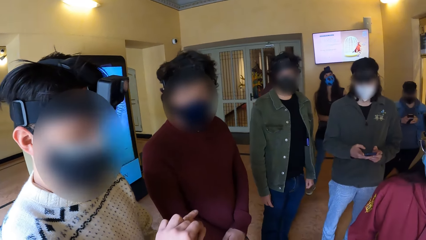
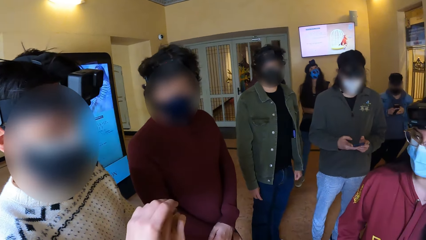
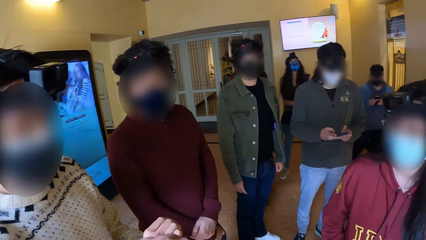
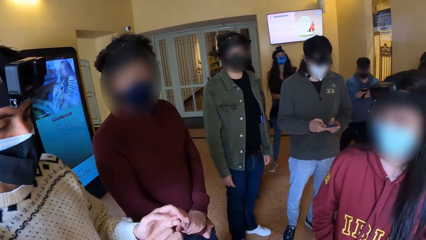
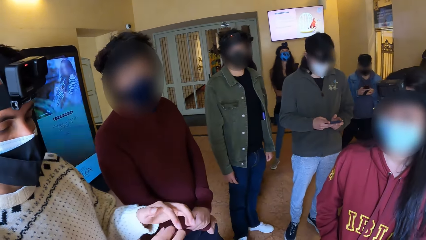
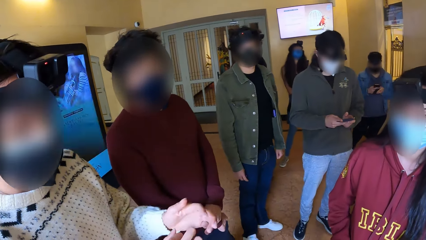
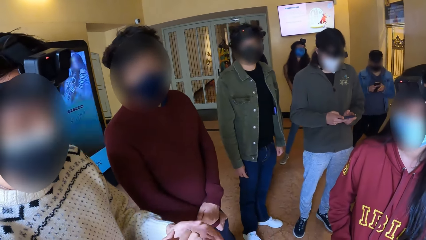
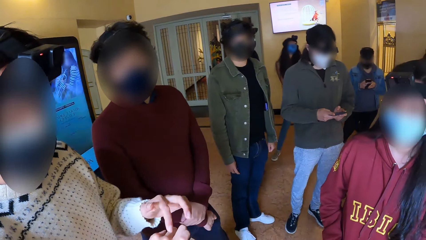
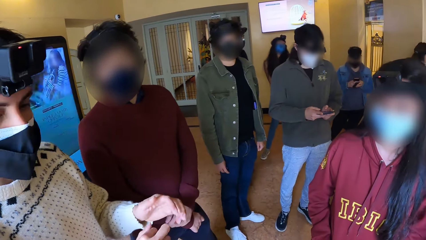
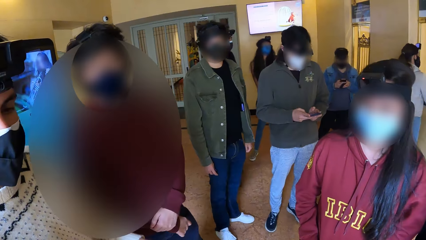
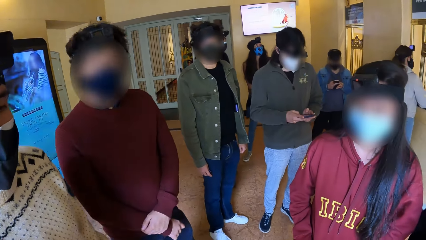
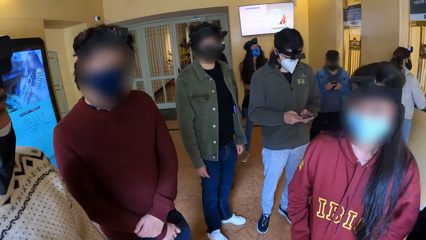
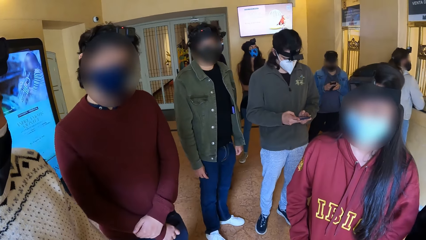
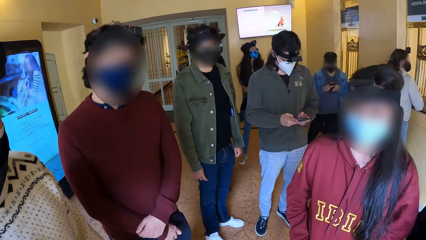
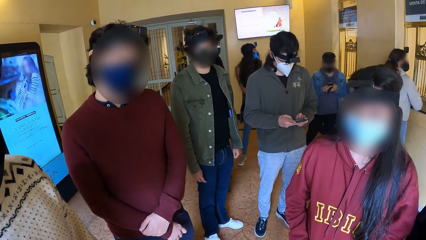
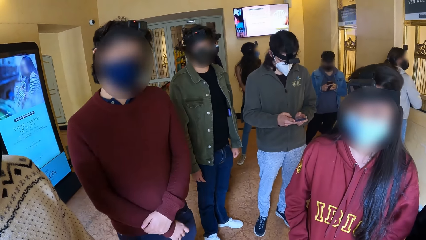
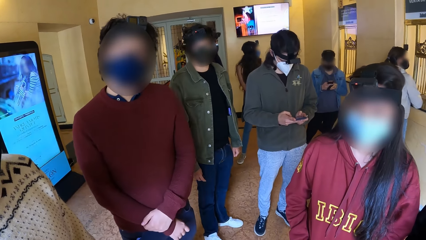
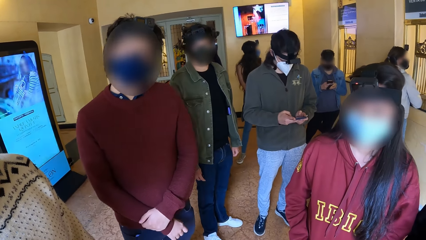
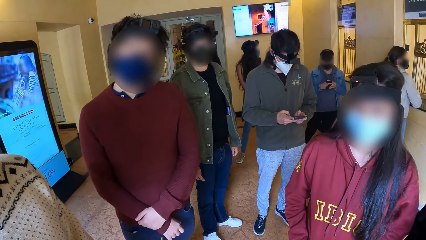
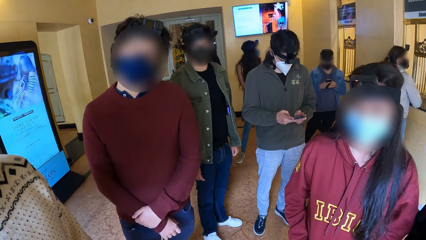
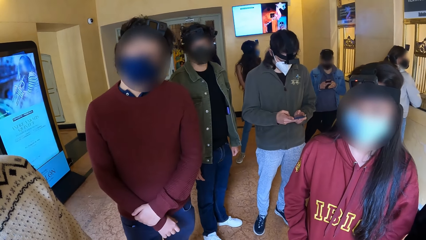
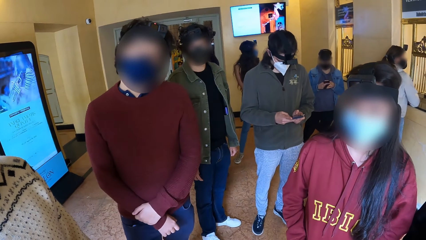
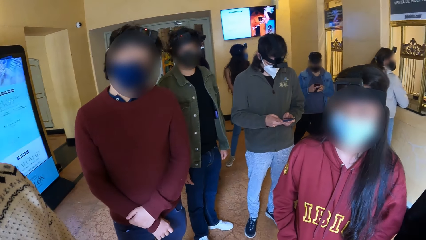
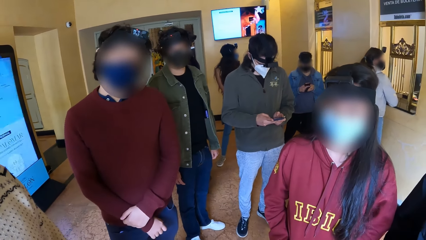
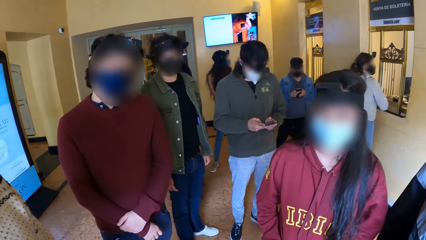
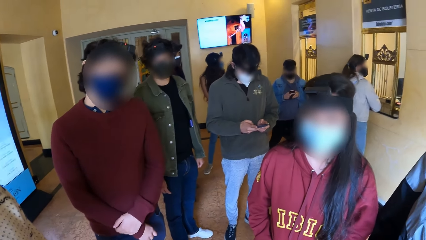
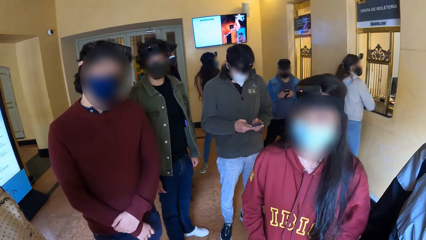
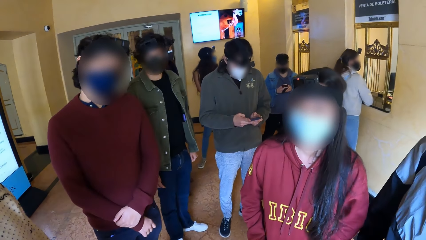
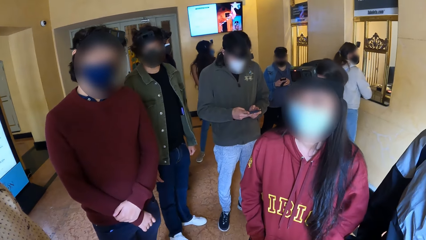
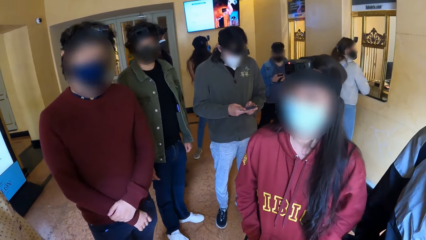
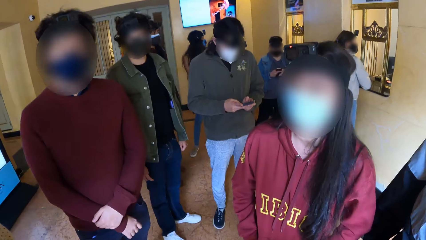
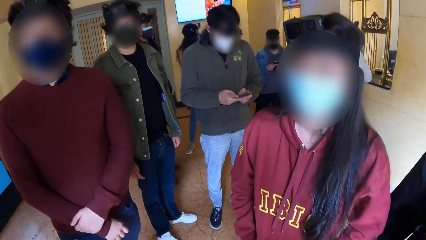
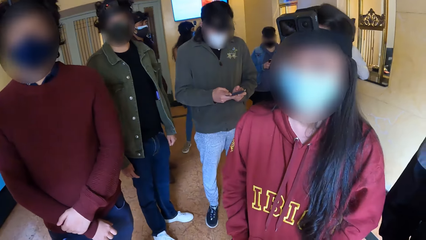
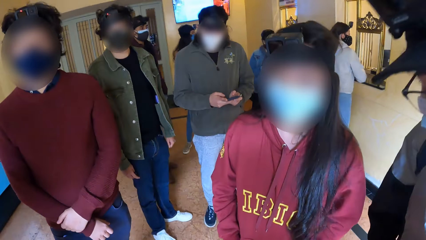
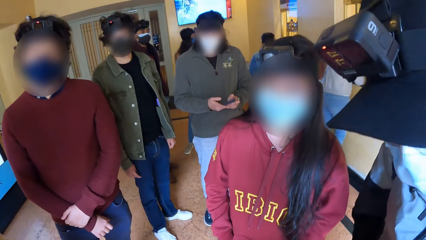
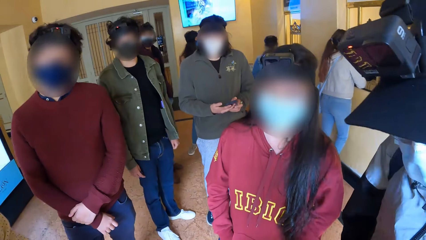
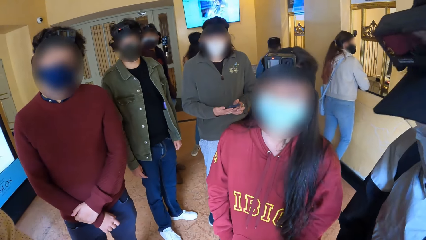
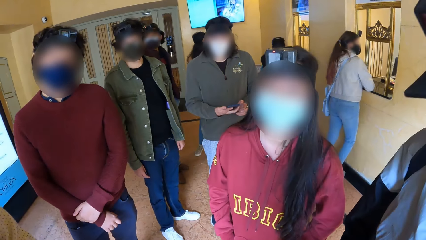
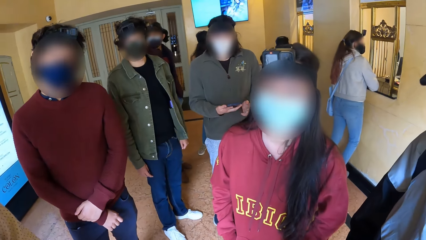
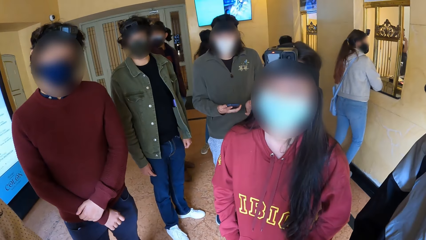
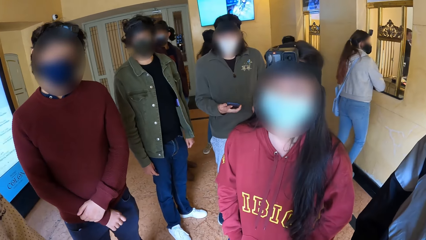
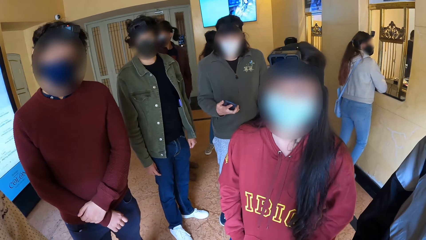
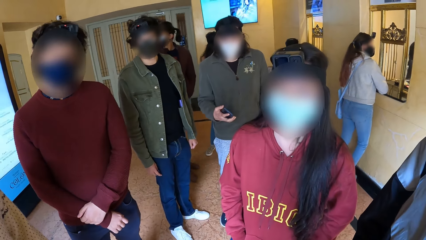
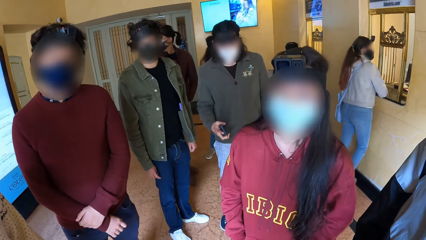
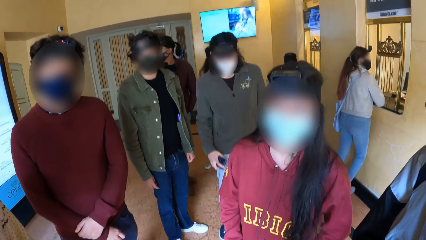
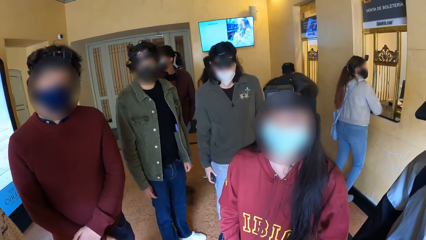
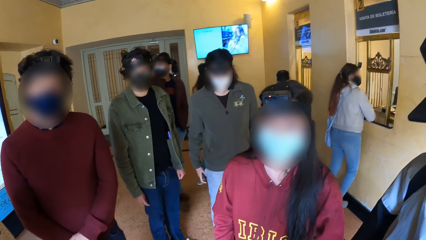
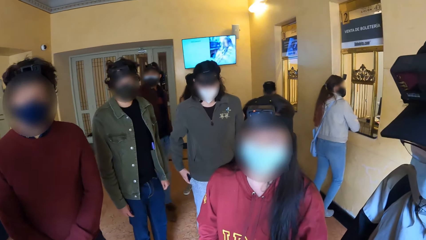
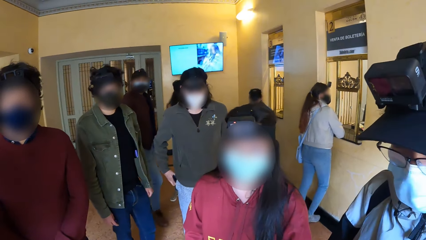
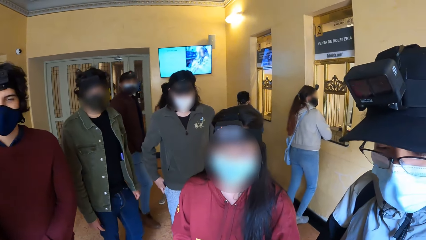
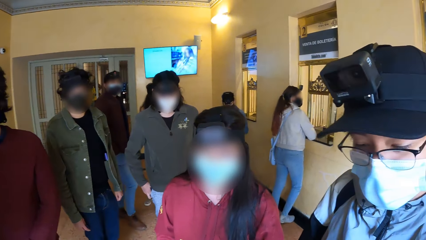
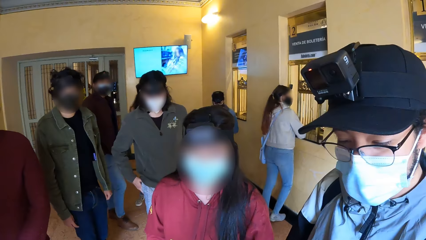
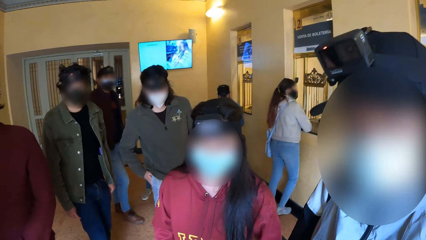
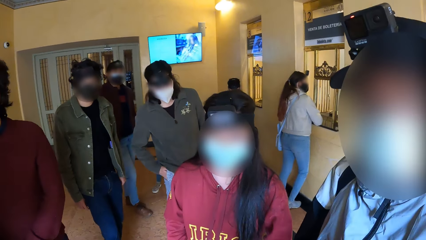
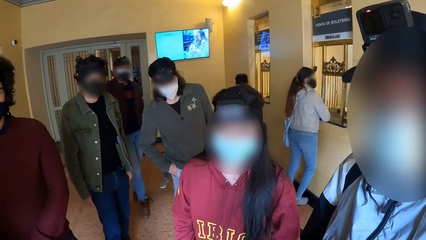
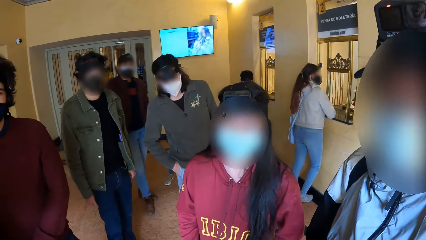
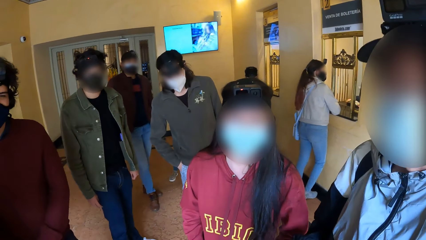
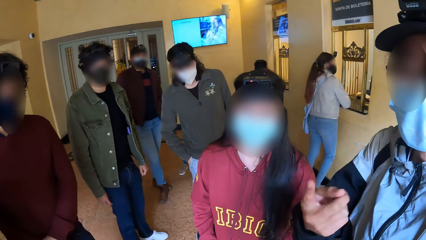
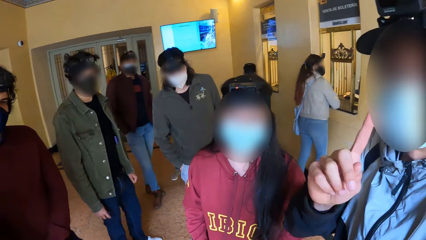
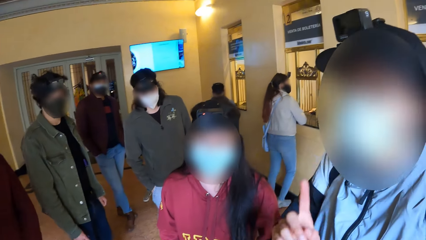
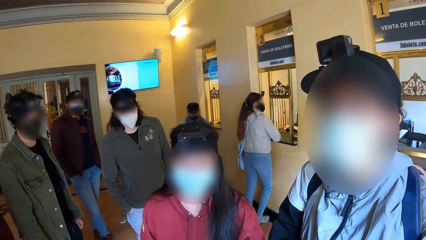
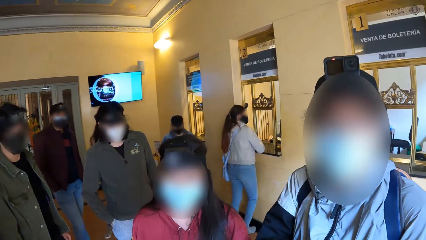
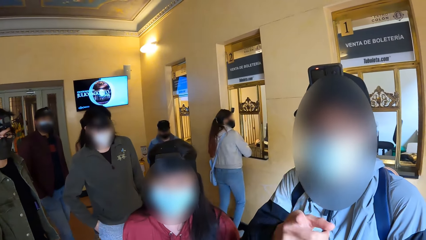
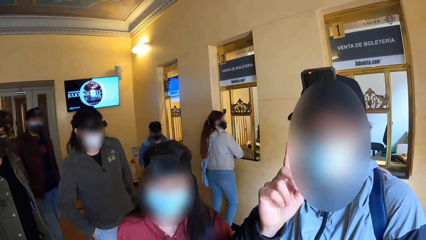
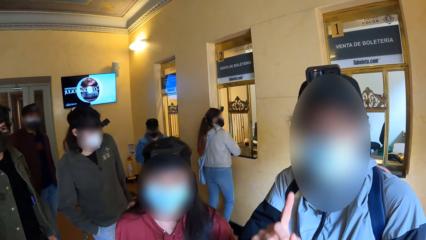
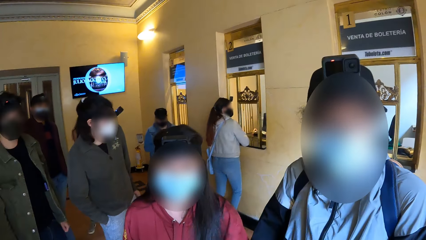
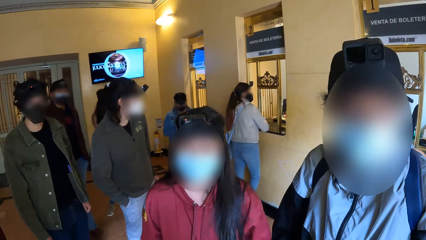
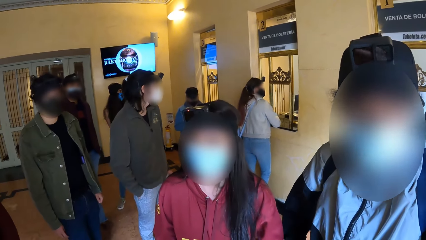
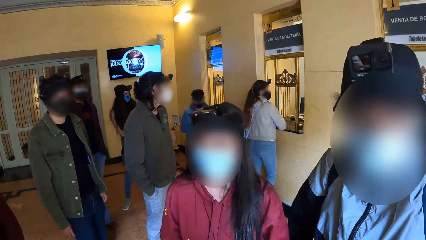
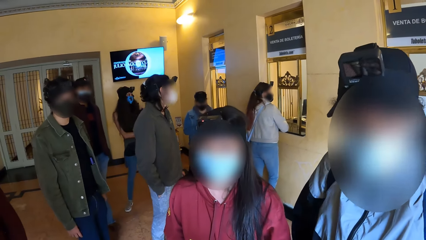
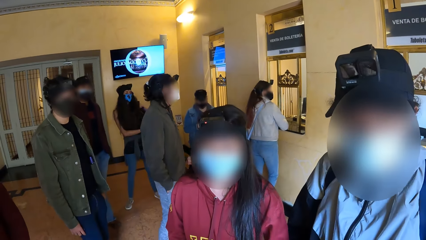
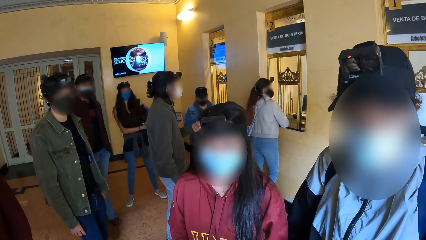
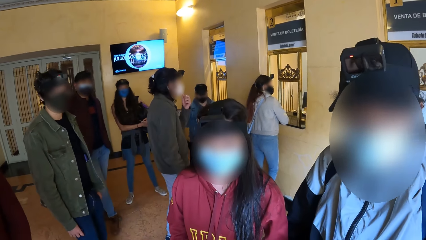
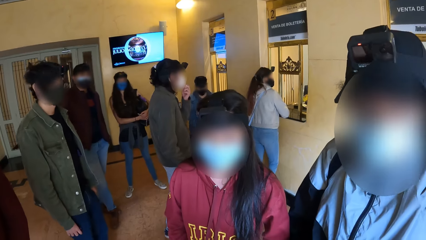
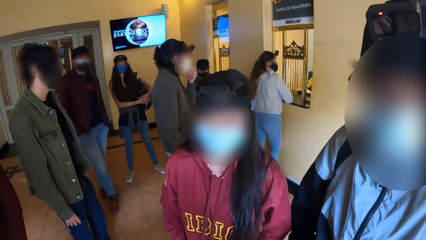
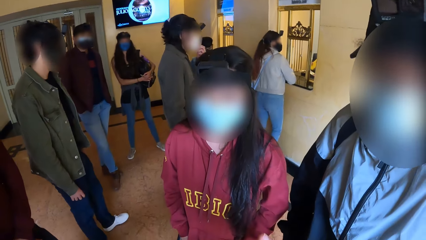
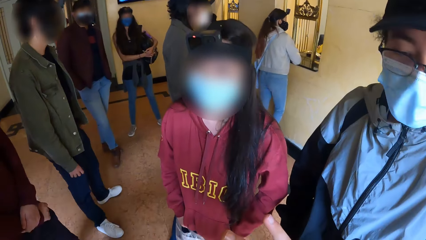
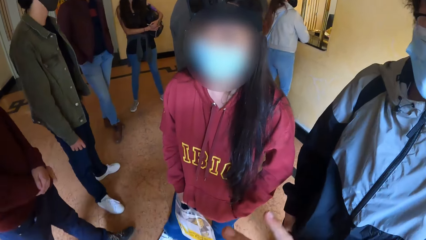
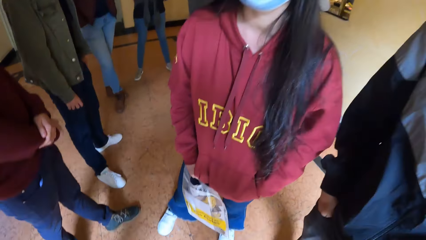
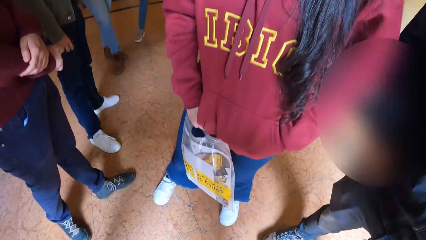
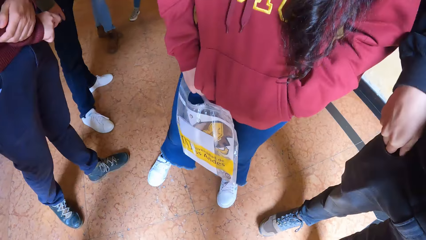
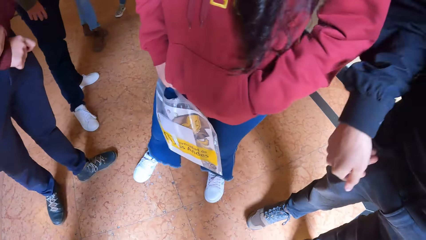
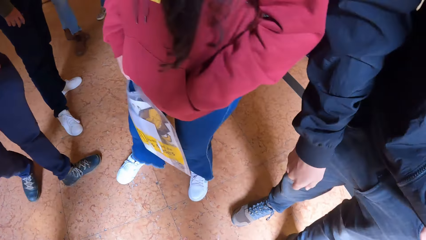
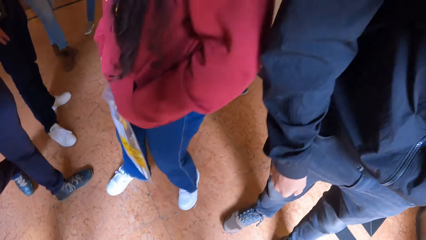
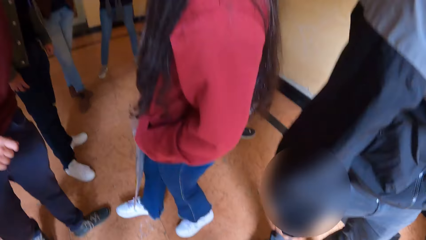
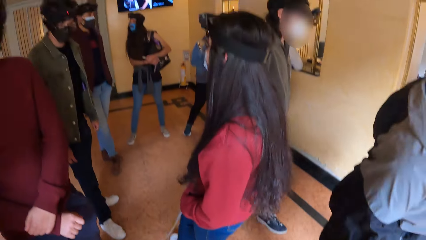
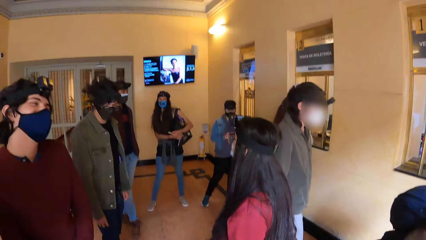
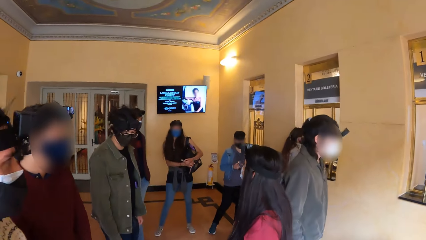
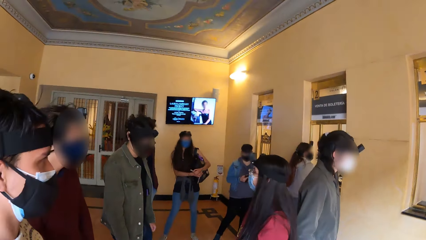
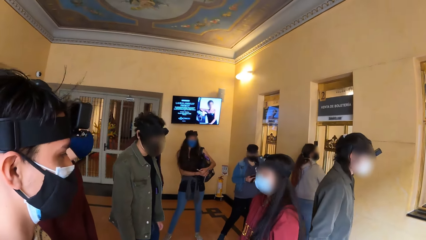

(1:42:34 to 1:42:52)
A man demonstrates with both hands. The camera wearer looks around. Another man puts the phone into the pocket of his trousers. Another man demonstrates with the right hand. The second man adjusts a nose mask on his face with his left hand.
